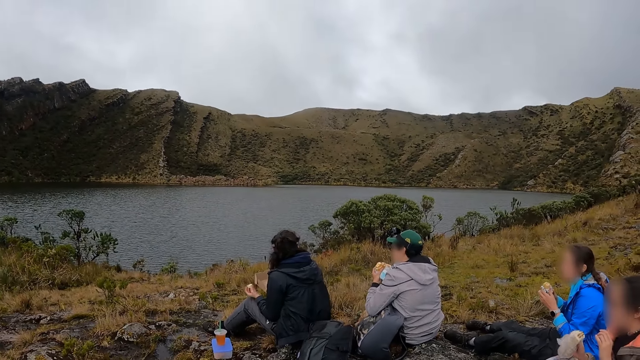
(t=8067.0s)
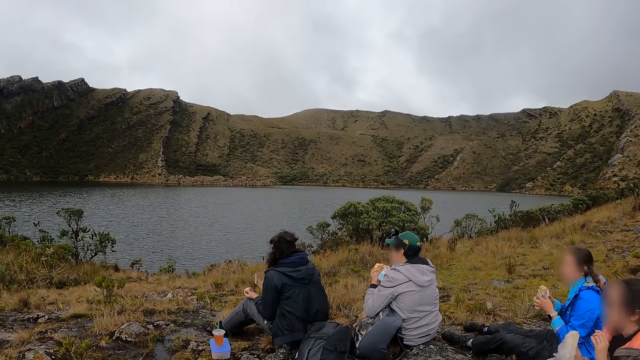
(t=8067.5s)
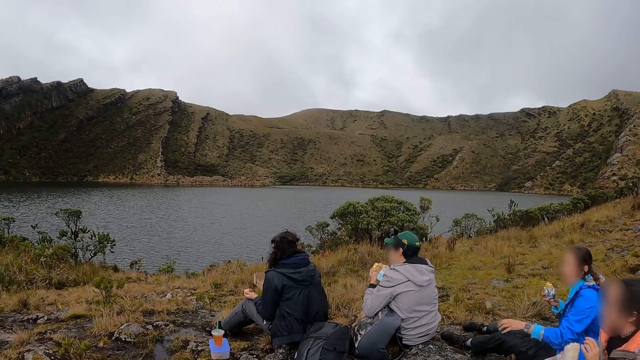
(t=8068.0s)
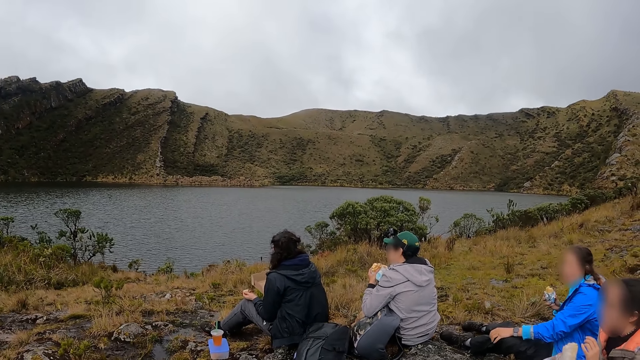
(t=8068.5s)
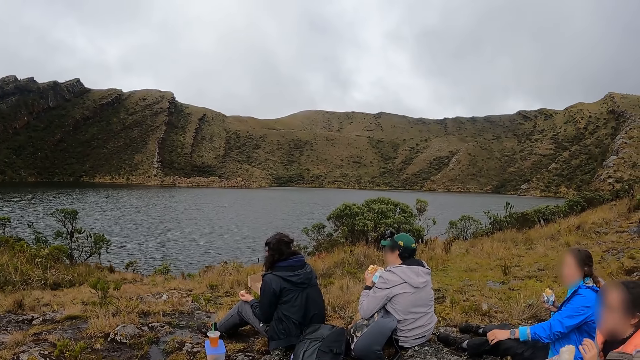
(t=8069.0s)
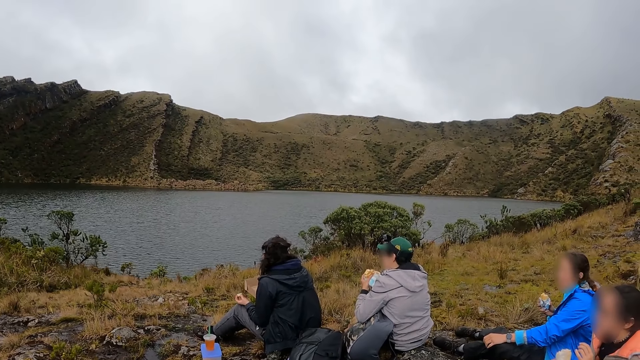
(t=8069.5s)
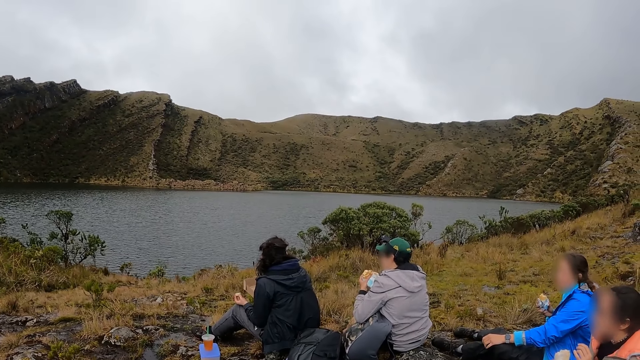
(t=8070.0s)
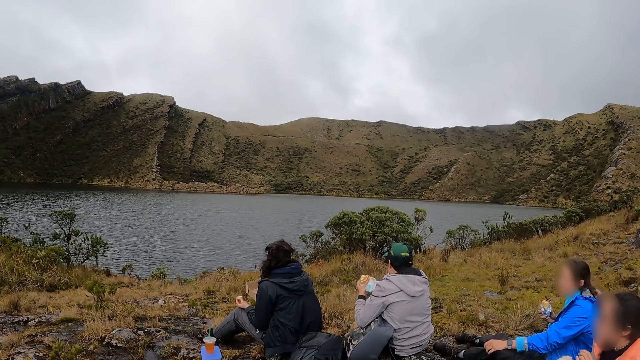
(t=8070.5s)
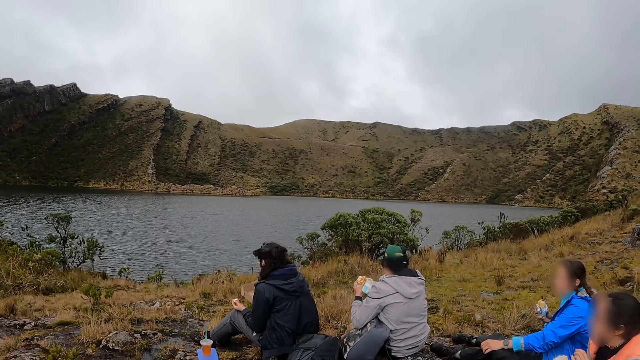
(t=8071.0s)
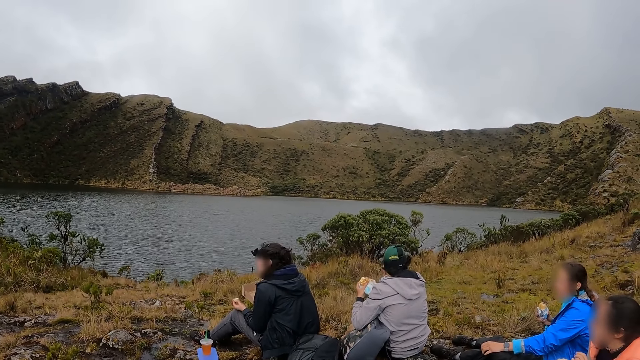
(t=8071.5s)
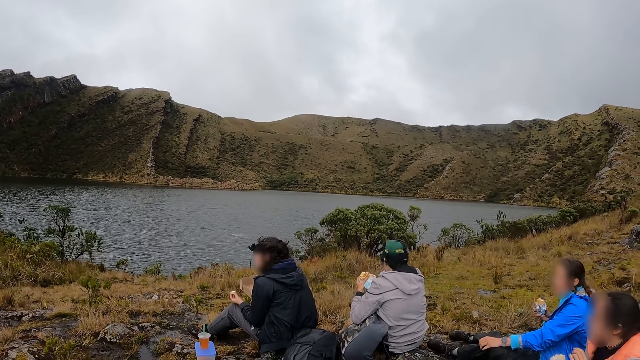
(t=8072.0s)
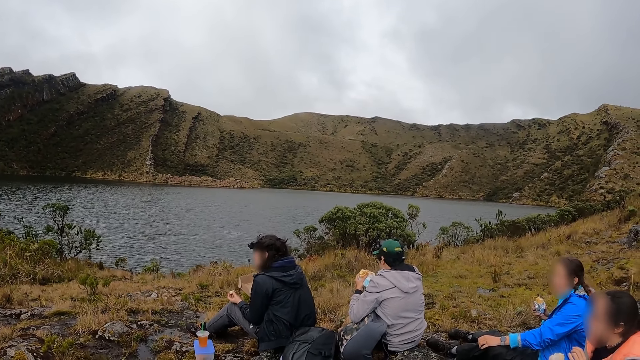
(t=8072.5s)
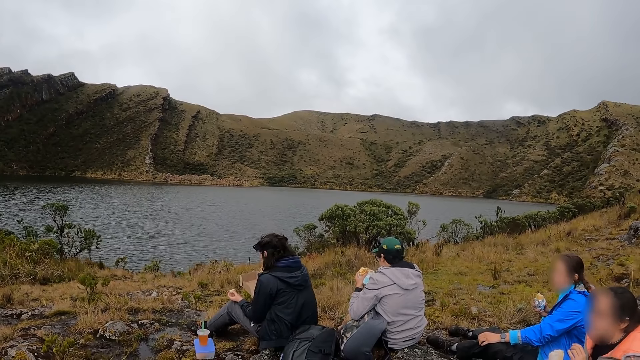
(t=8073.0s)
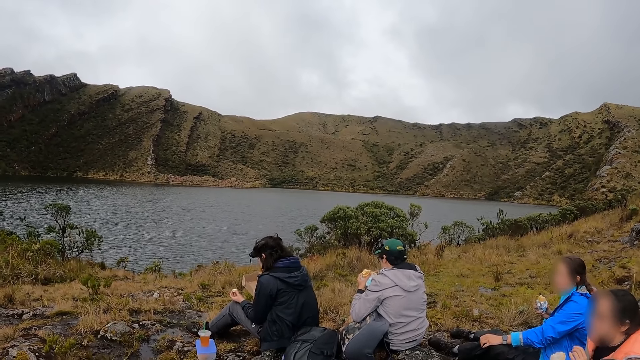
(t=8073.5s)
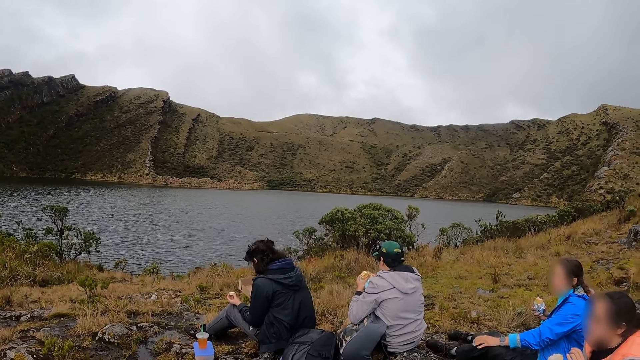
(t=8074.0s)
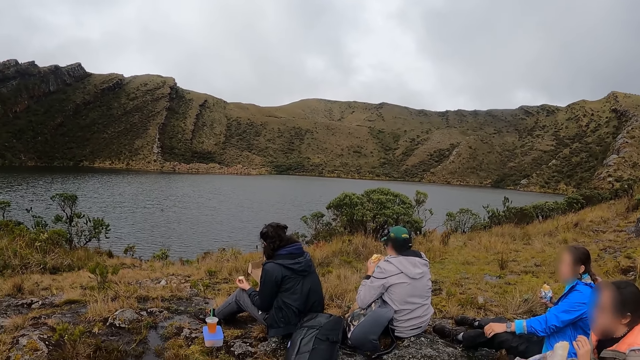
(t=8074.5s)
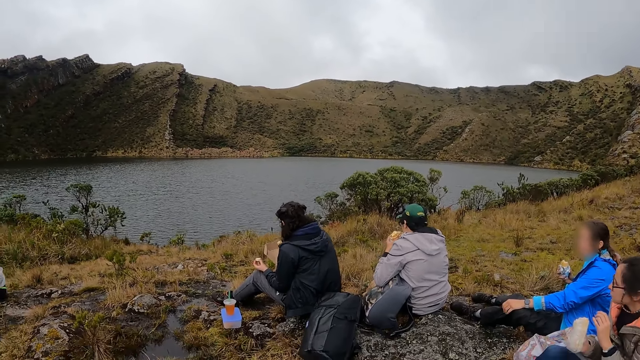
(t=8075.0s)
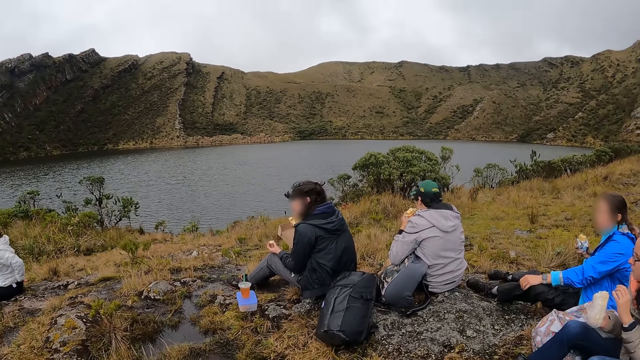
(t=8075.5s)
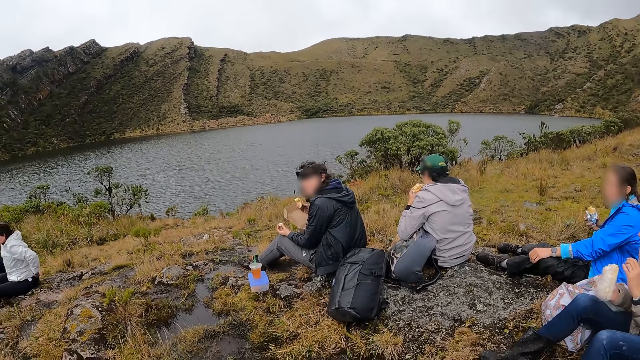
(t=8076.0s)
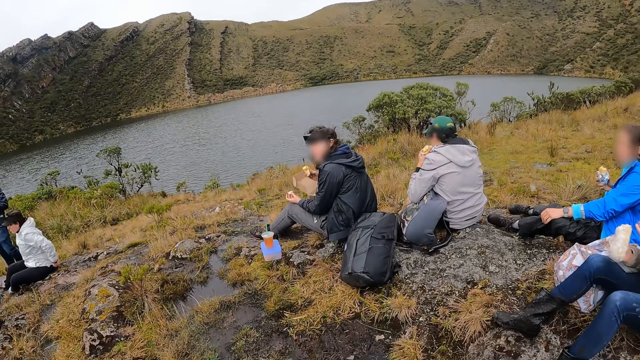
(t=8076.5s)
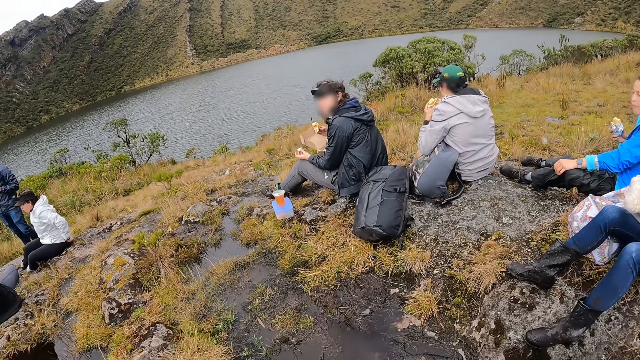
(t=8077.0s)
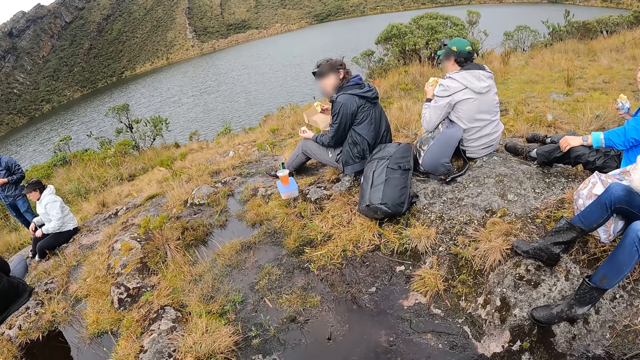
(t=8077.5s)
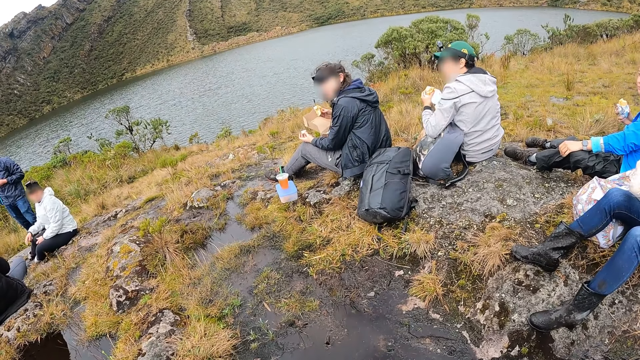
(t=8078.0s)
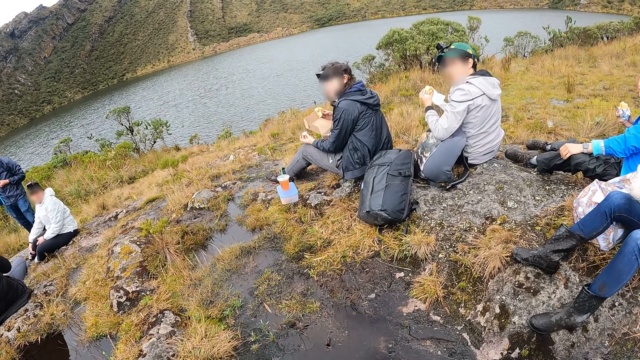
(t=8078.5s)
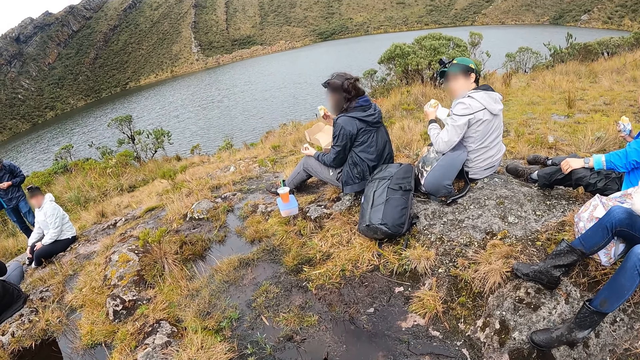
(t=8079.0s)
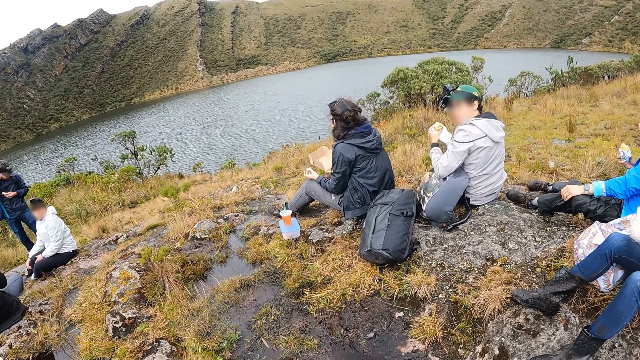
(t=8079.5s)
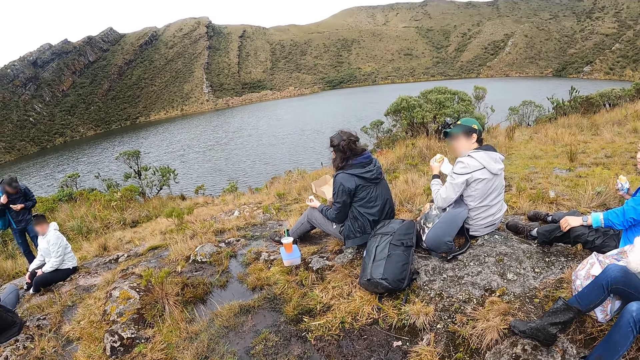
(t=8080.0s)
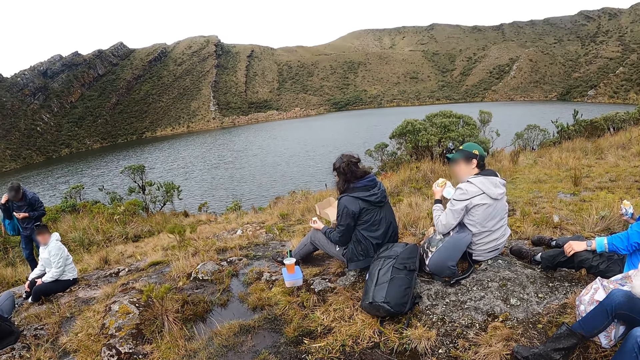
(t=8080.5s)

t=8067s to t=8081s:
The camera wearer interacts with the woman.

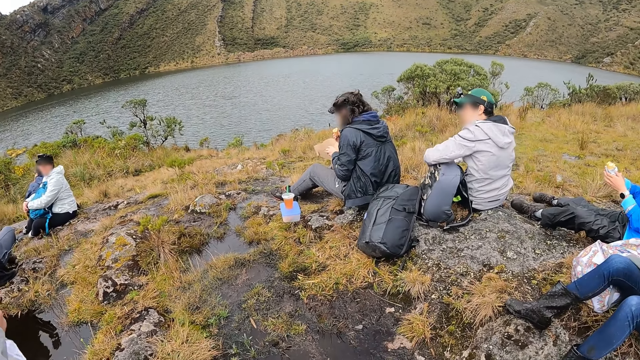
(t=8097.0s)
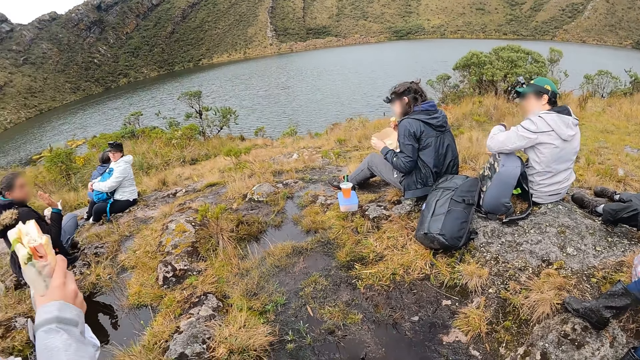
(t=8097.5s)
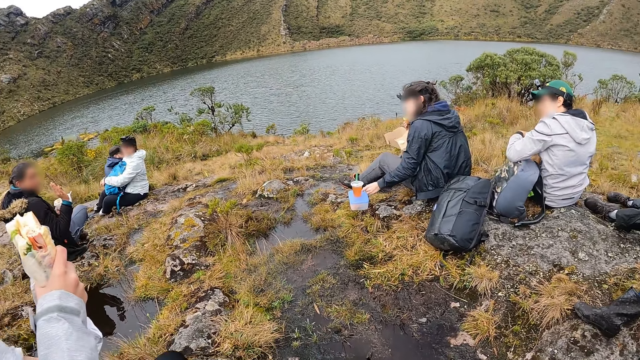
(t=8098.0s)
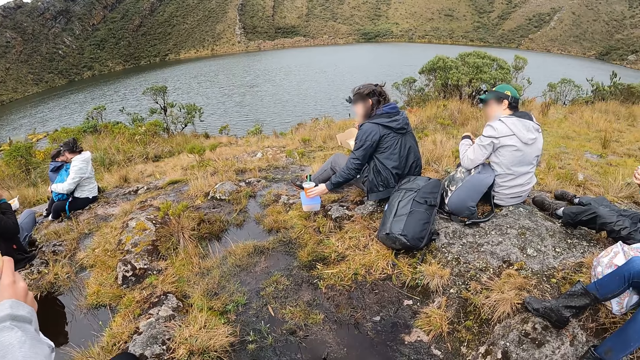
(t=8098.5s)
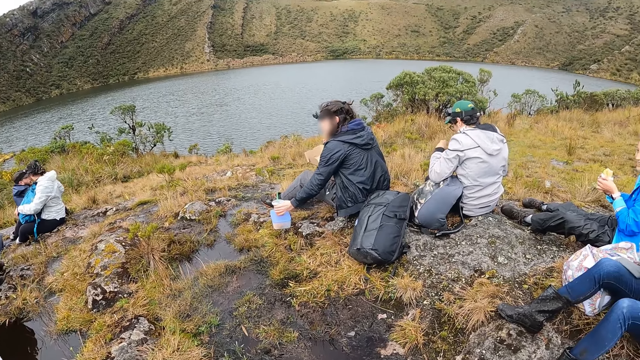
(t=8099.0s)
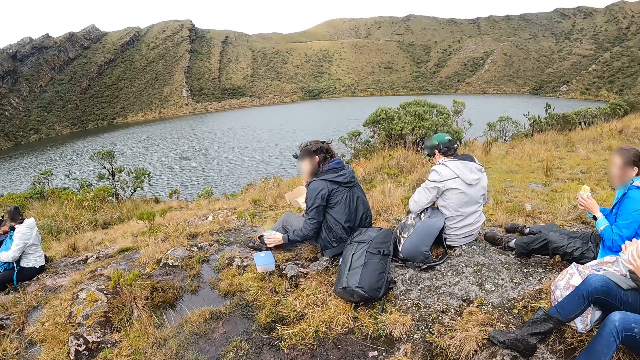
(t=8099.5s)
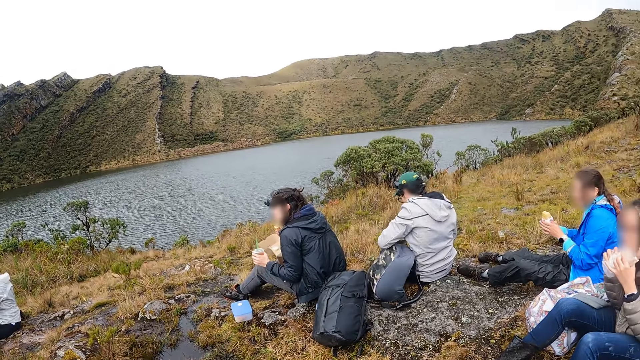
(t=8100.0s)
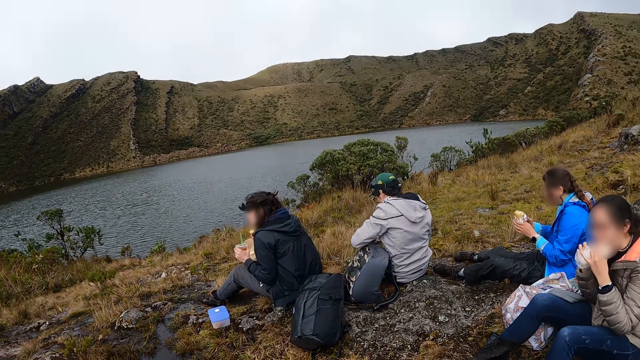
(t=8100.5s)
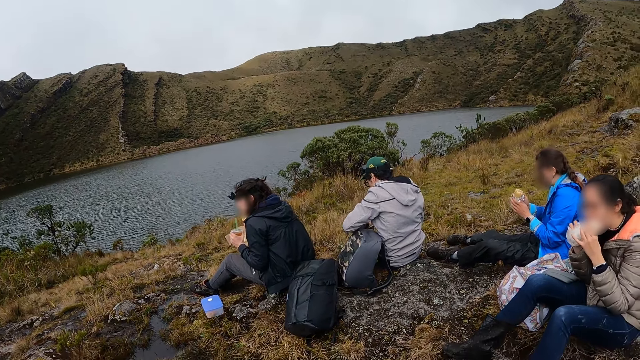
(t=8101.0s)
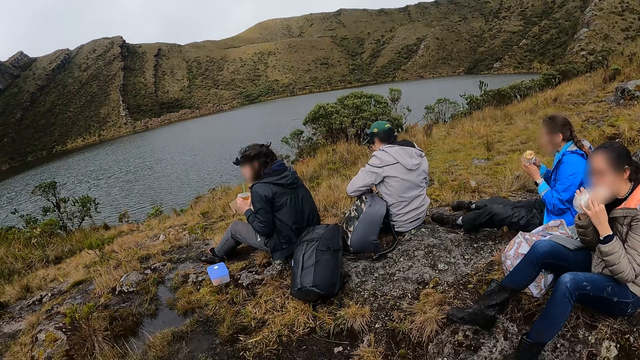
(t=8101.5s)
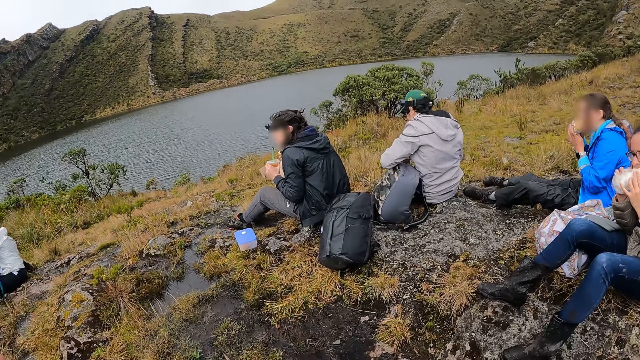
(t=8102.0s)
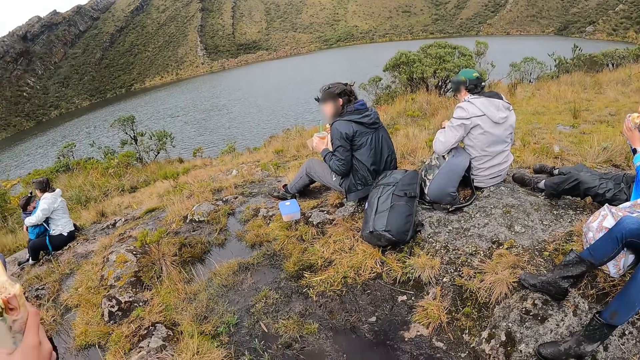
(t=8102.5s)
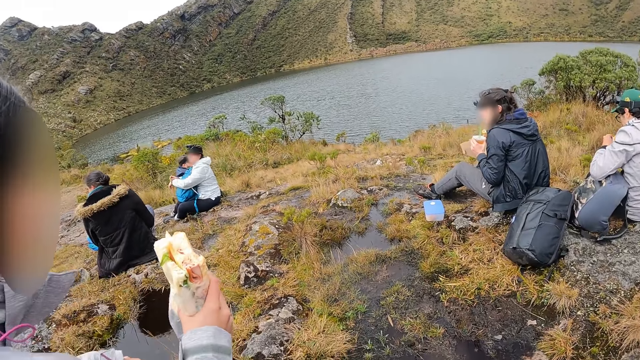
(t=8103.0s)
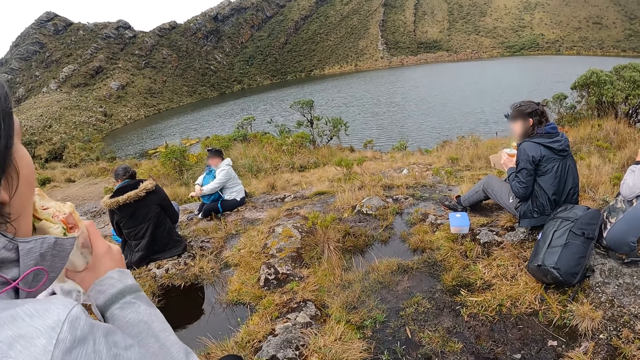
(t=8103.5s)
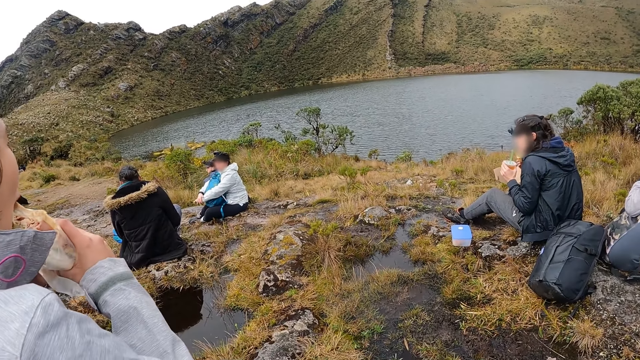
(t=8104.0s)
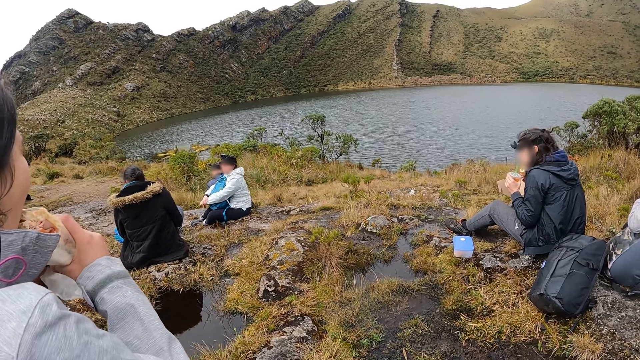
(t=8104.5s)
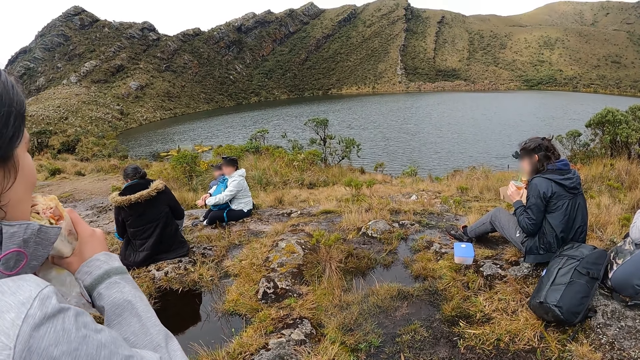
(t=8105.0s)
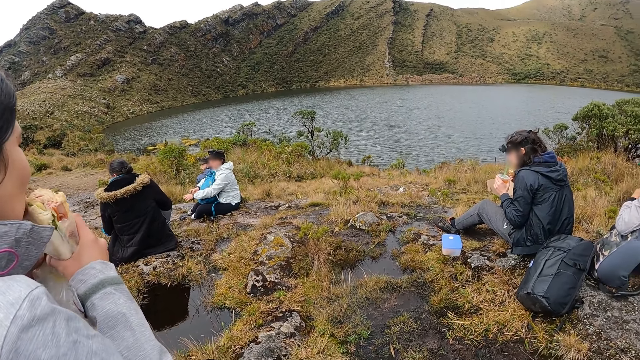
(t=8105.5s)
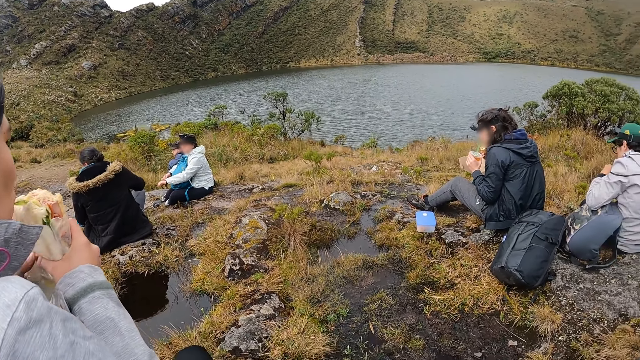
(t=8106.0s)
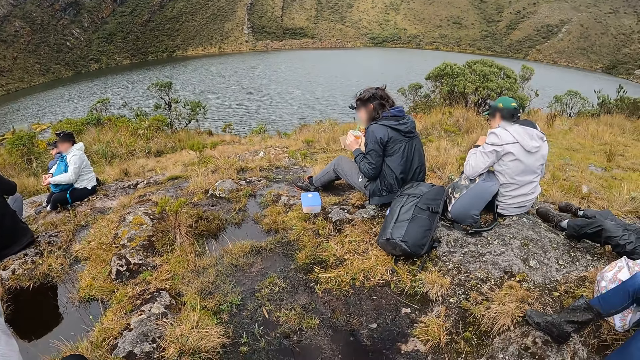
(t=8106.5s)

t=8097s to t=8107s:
The woman picks the container of juice on the plate on the floor with her left hand. Another woman puts the food in her hands into her mouth. A third woman puts the food in her hands into her mouth. The first woman drinks from the container of juice in her left hand with the straw.
